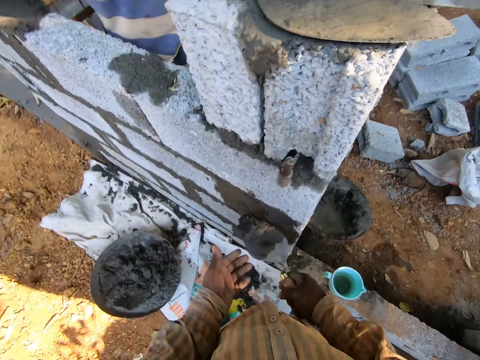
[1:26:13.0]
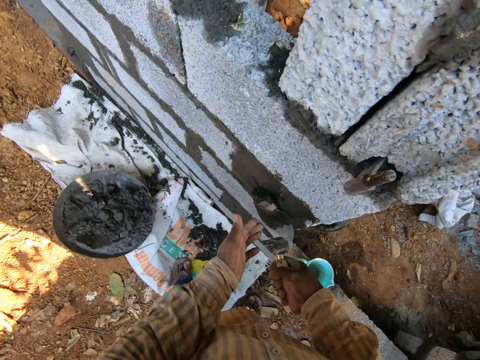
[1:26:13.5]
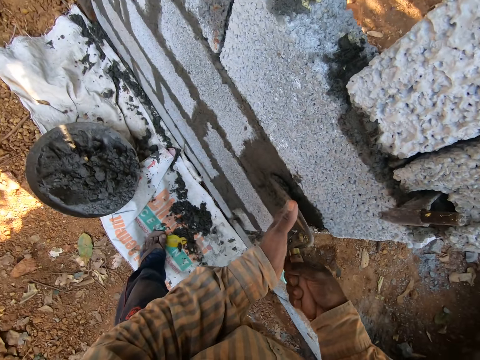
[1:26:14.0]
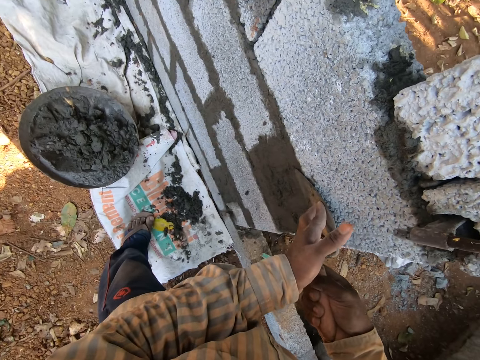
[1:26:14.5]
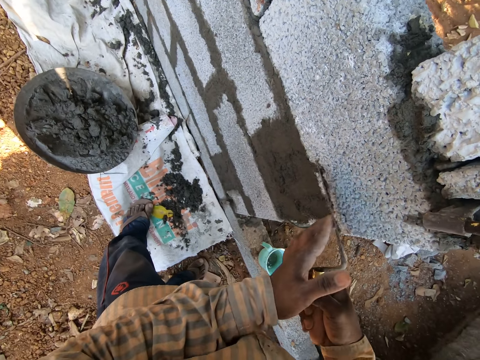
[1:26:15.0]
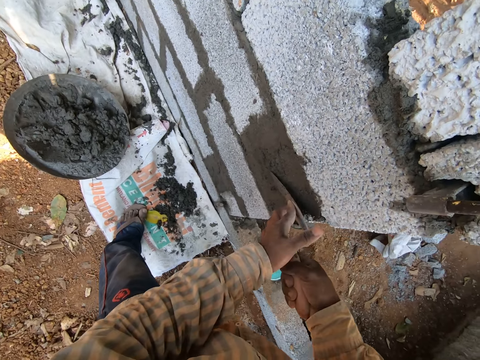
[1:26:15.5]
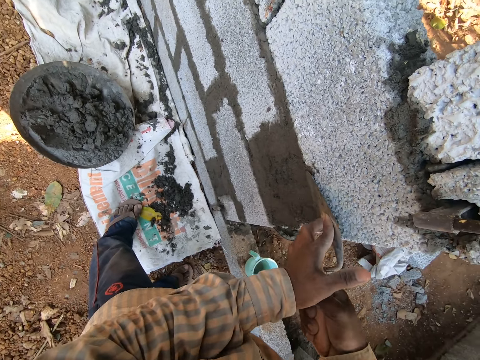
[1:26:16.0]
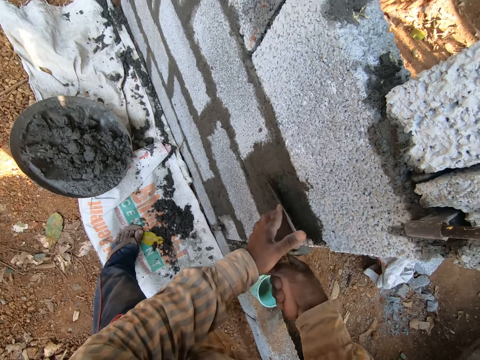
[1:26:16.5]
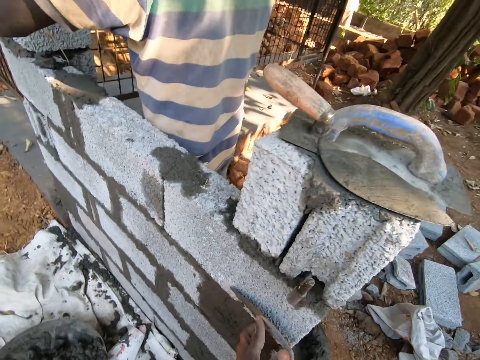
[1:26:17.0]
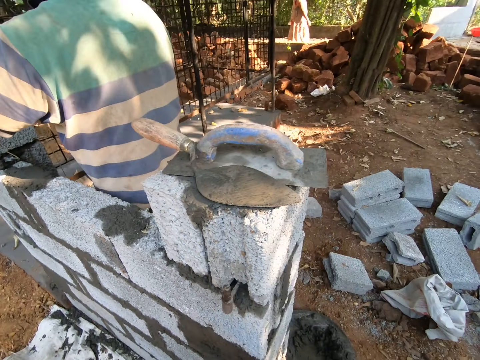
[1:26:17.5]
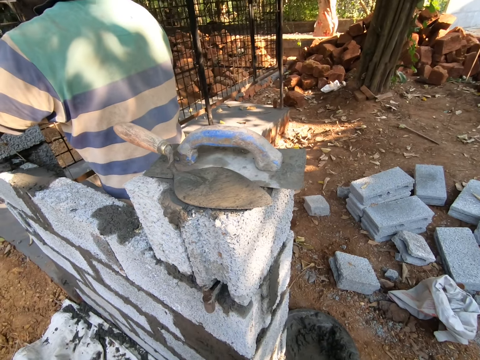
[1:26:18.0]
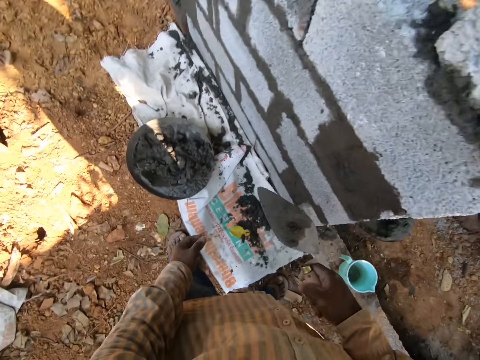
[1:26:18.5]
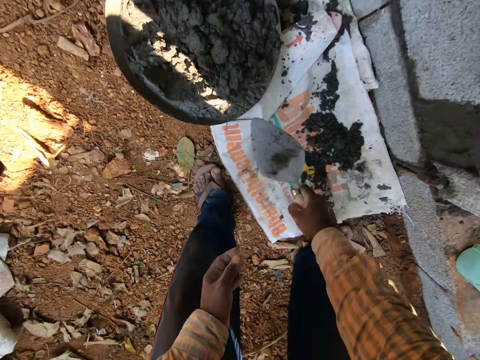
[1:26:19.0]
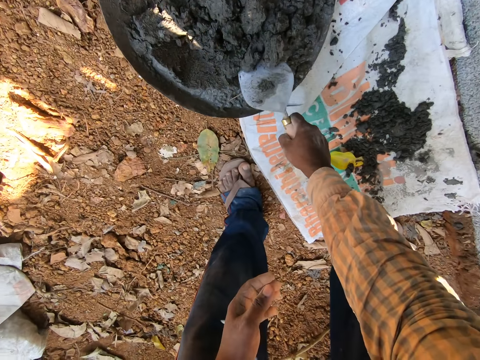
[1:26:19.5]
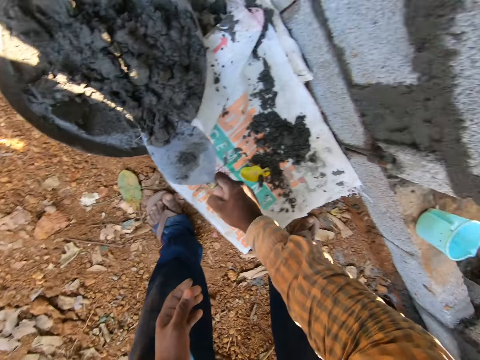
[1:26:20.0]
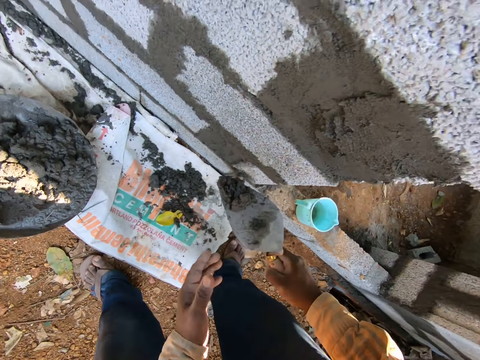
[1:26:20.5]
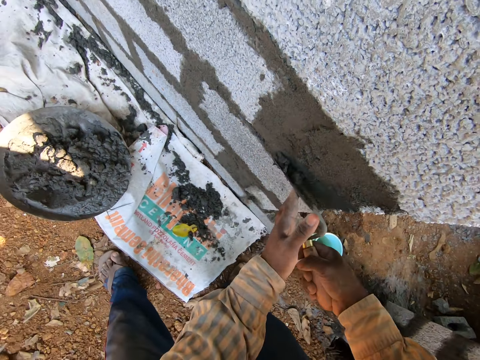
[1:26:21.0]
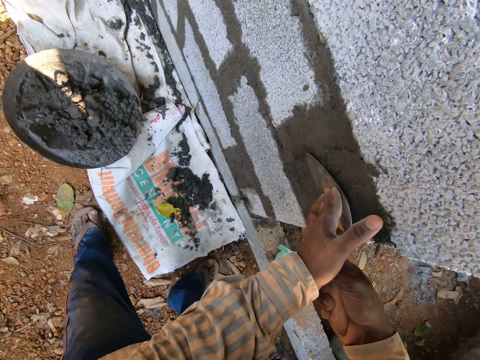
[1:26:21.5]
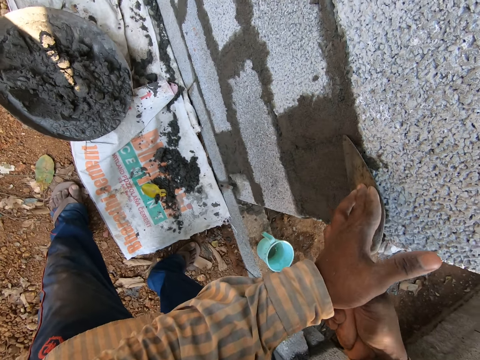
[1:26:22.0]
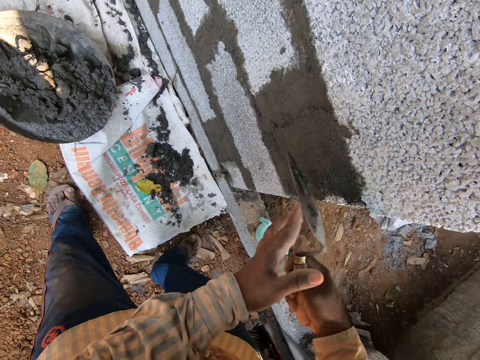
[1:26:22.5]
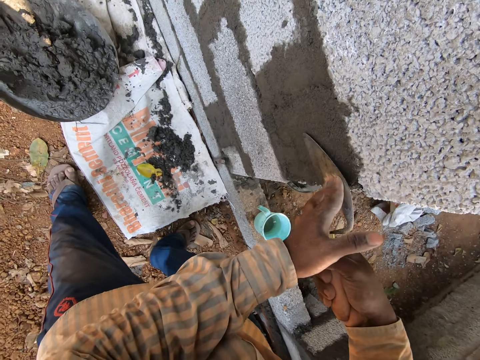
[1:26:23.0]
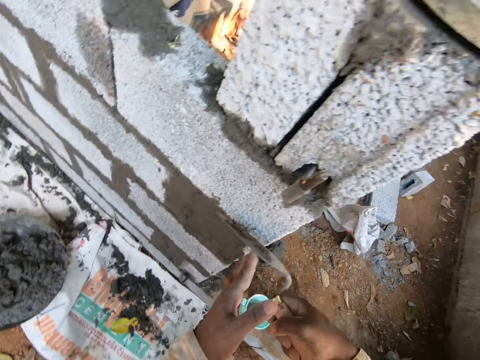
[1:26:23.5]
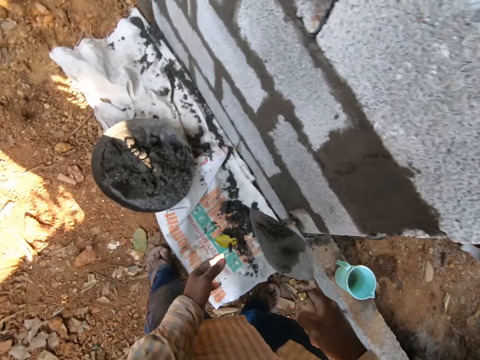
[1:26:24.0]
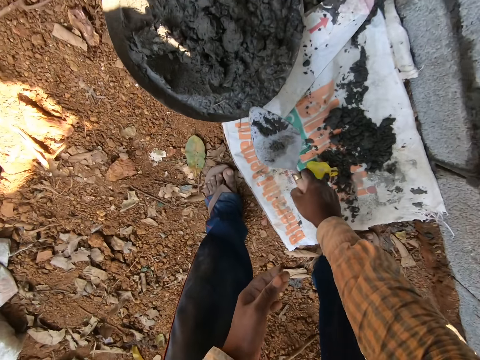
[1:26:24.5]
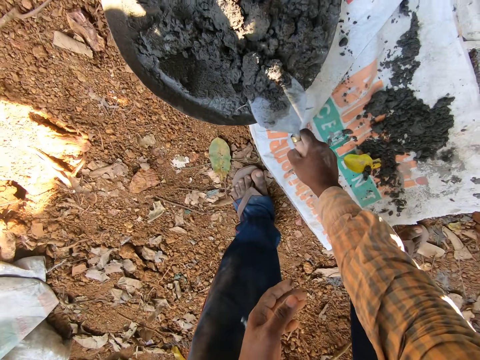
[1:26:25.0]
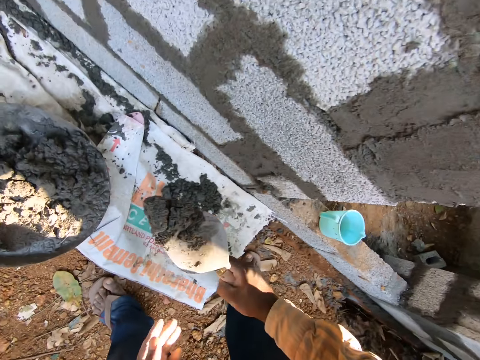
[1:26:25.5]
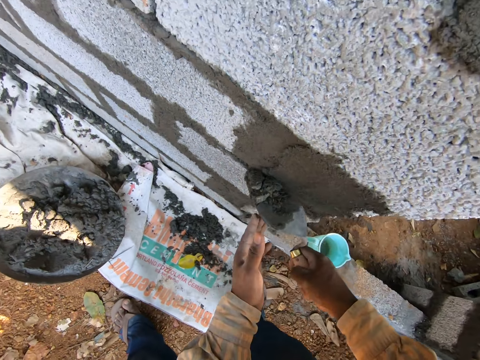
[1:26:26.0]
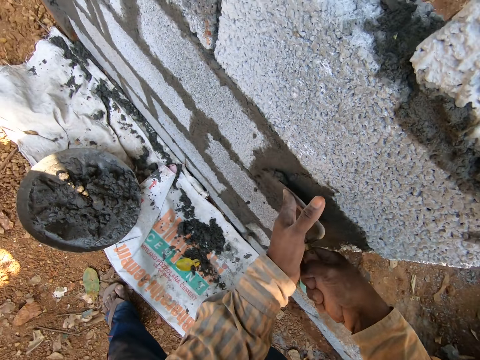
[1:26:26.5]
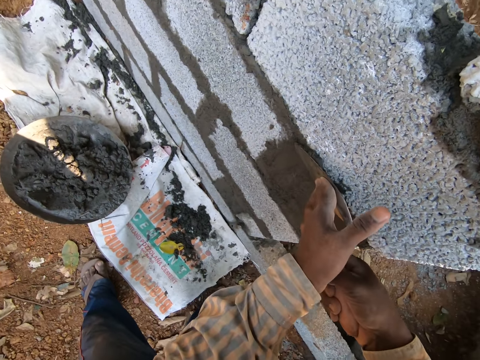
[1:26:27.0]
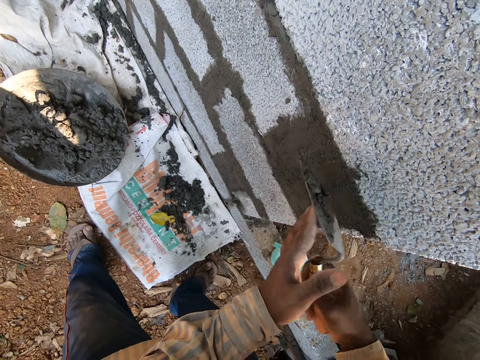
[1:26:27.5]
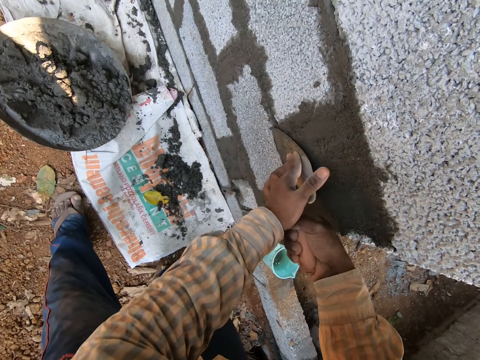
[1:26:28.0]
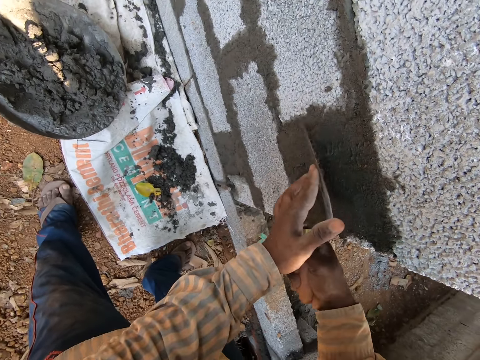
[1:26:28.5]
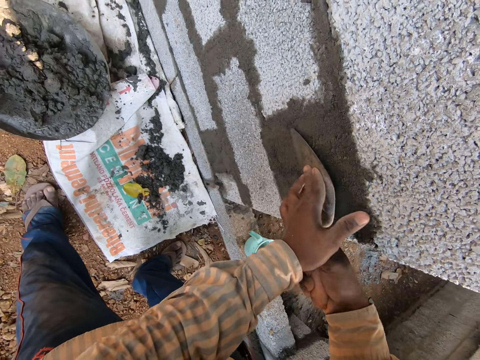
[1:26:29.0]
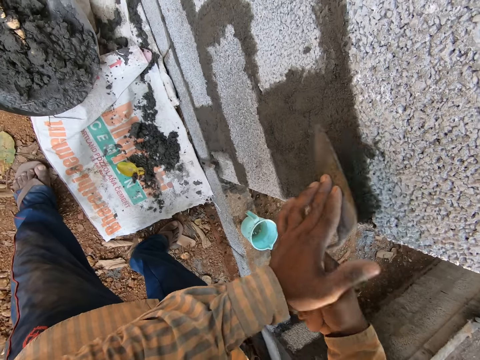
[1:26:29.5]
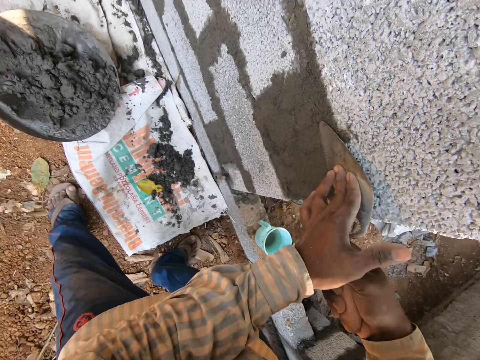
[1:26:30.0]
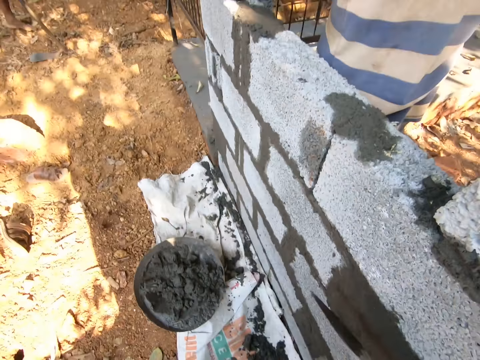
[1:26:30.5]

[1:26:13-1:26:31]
The camera wearer plasters the stone wall with concrete with the trowel in his right hand and his left hand. He scoops some concrete from the pan of concrete on the floor with the trowel in his right hand. He plasters the stone wall with the concrete with the trowel in his right hand and his left hand. He scoops some concrete from the pan of concrete on the floor with the trowel in his right hand. He plasters the stone wall with the concrete with the trowel in his right hand and his left hand.

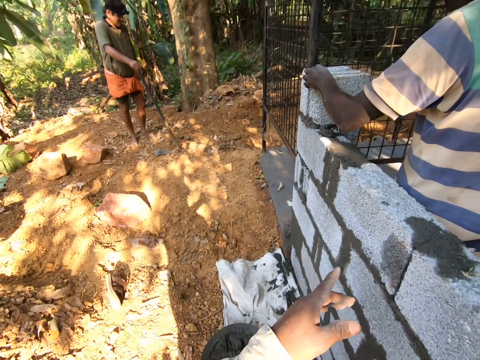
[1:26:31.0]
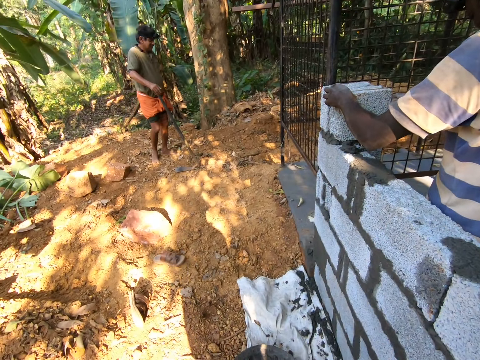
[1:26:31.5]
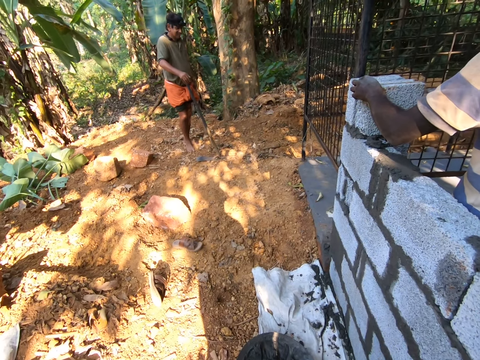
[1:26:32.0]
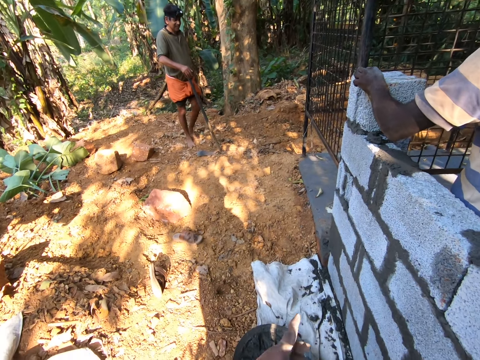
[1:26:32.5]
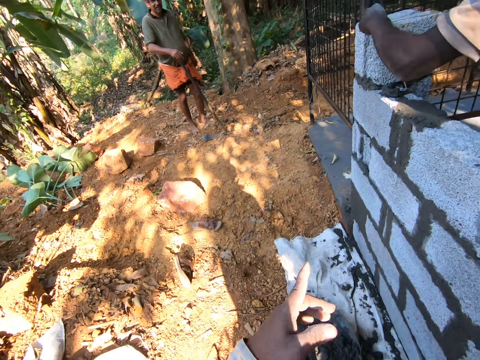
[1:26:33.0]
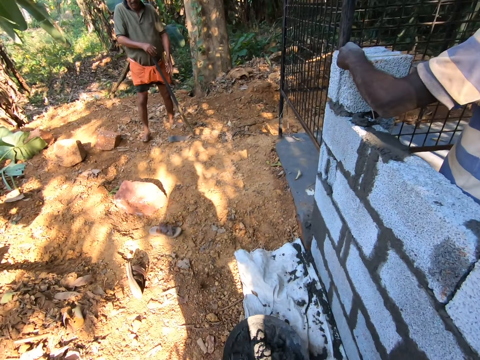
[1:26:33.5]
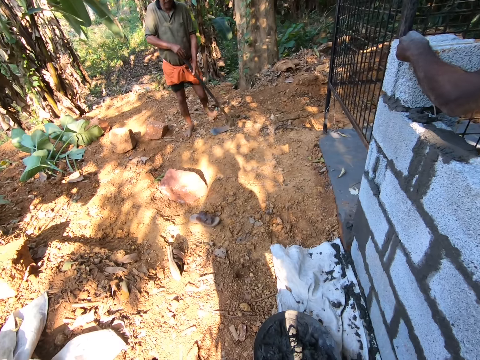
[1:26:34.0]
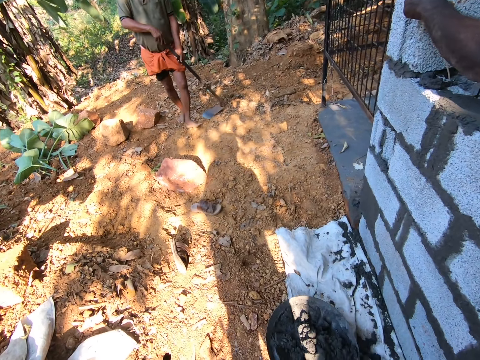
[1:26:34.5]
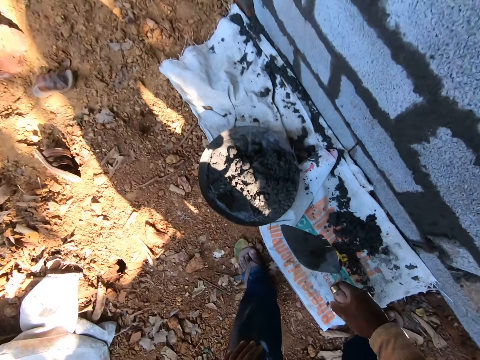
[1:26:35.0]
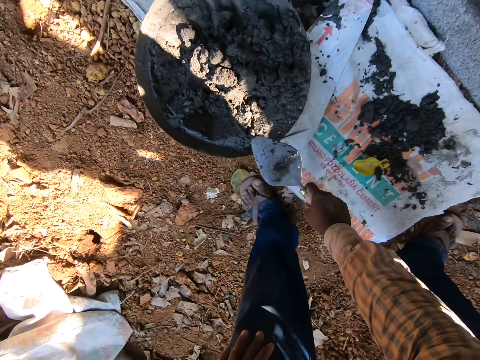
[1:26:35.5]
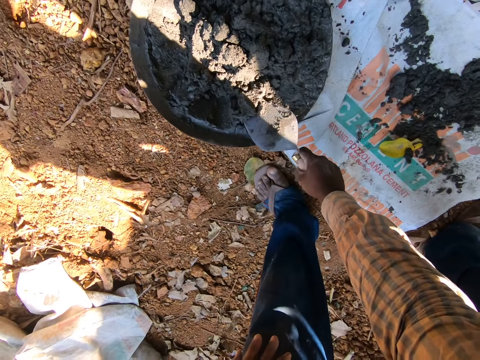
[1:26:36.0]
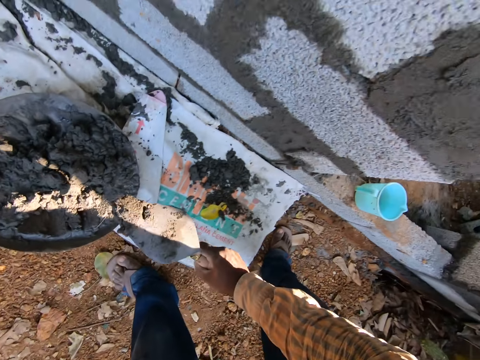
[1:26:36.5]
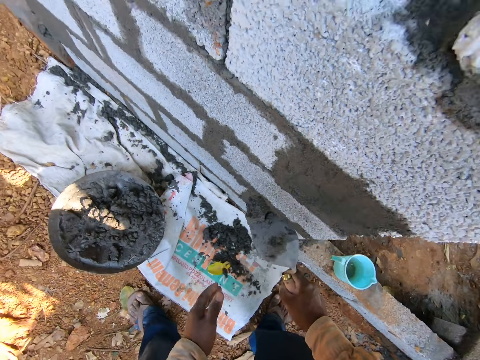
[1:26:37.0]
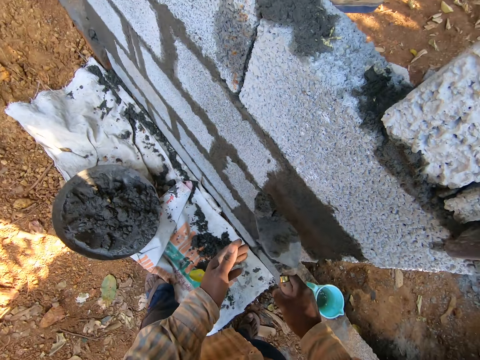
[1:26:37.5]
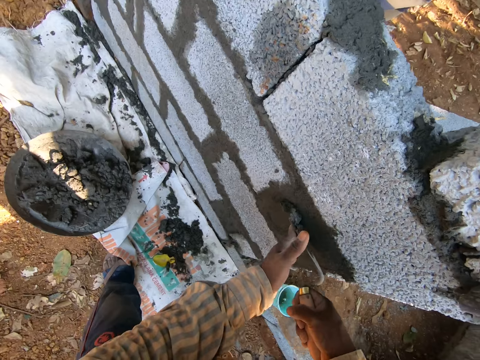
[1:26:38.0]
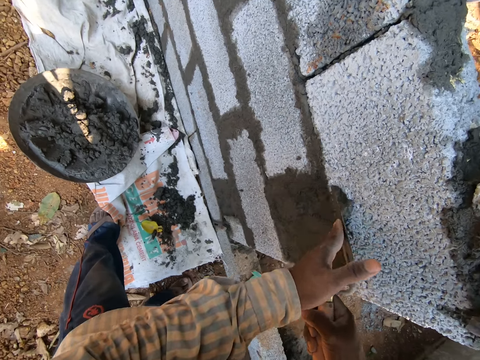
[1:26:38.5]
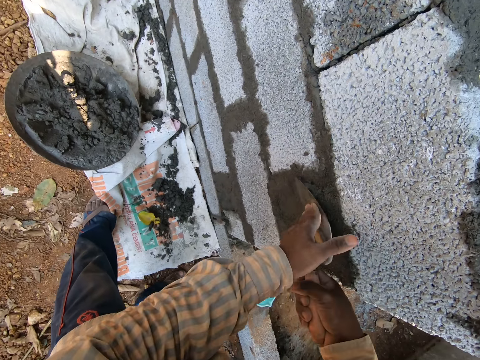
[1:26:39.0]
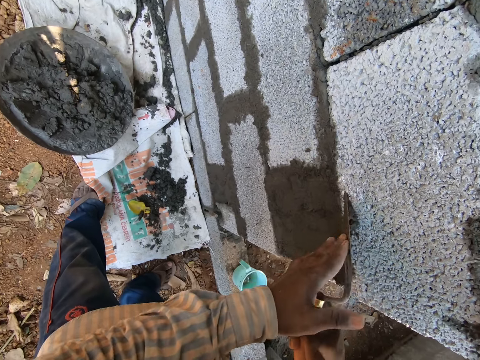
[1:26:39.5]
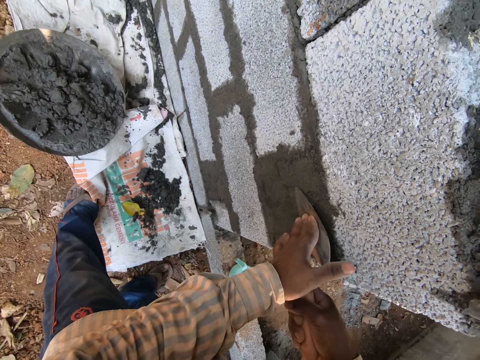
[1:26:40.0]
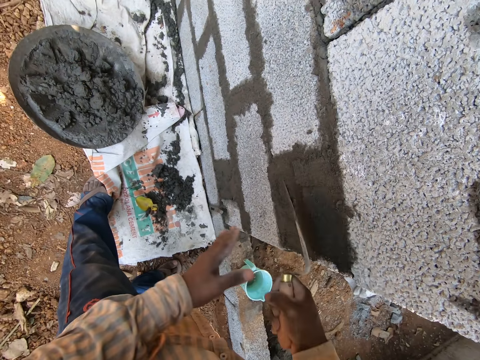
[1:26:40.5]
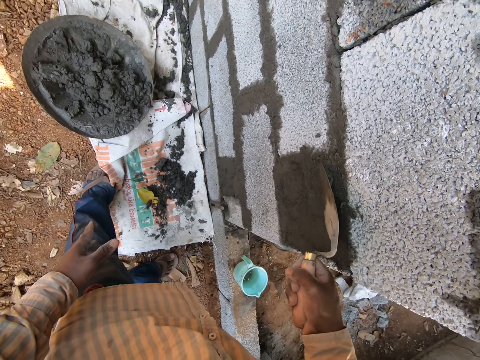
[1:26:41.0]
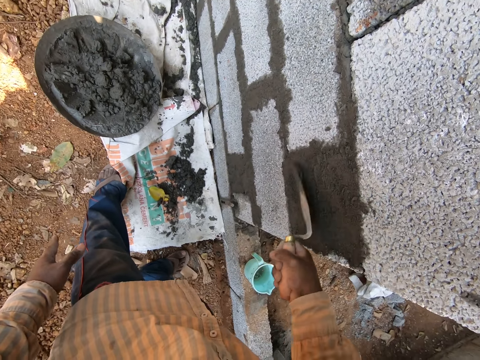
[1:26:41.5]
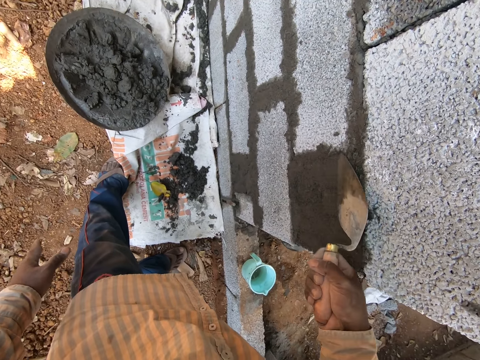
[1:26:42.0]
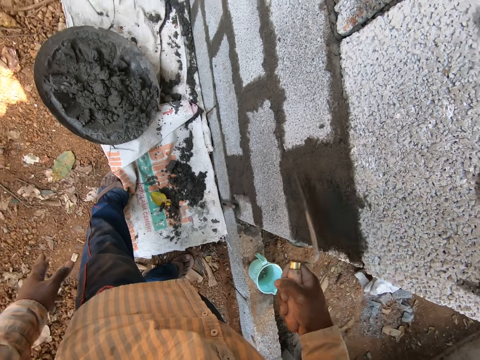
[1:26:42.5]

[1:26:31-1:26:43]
The camera wearer scoops some concrete from the pan of concrete on the floor with the trowel in his right hand. He plasters the stone wall with the concrete with the trowel in his right hand and his left hand.
